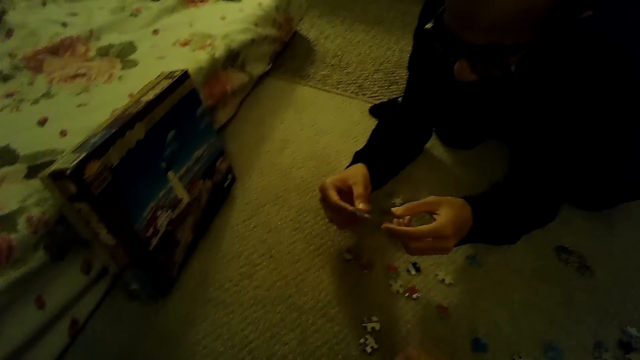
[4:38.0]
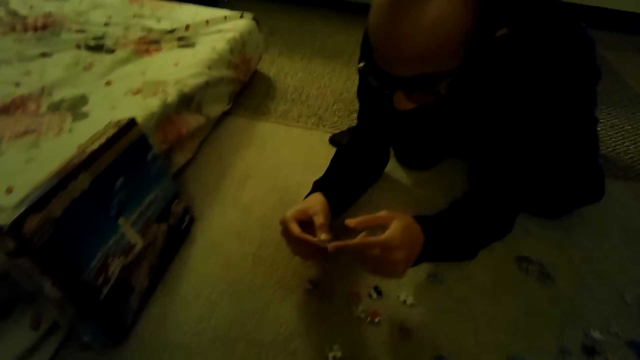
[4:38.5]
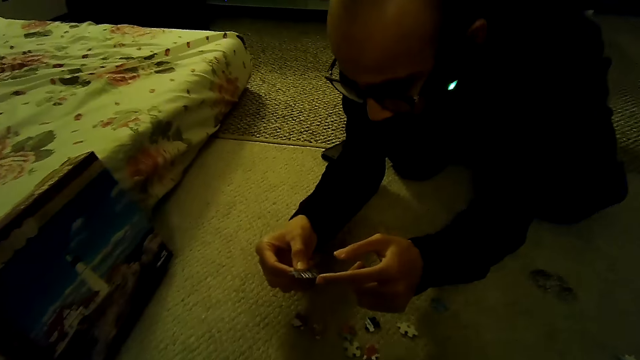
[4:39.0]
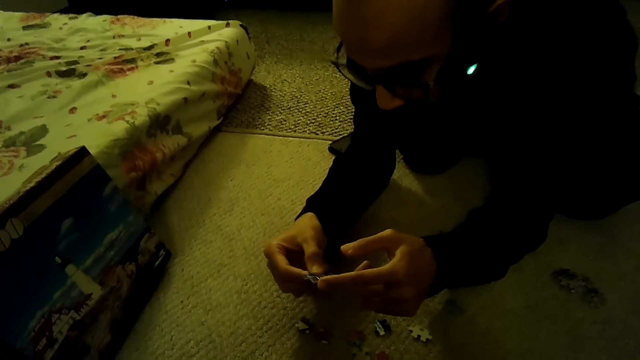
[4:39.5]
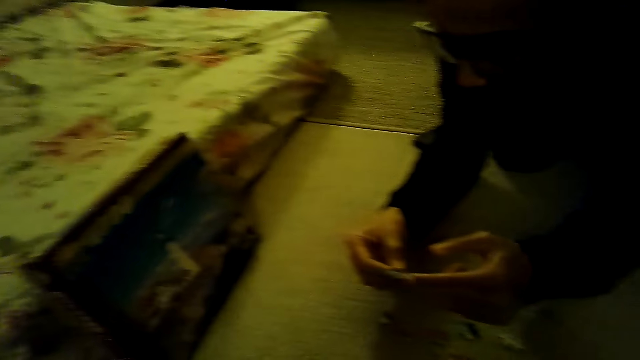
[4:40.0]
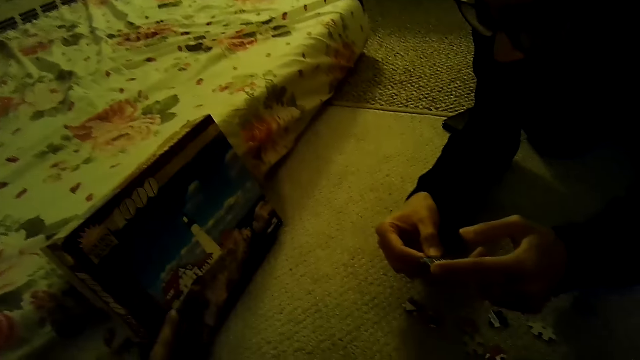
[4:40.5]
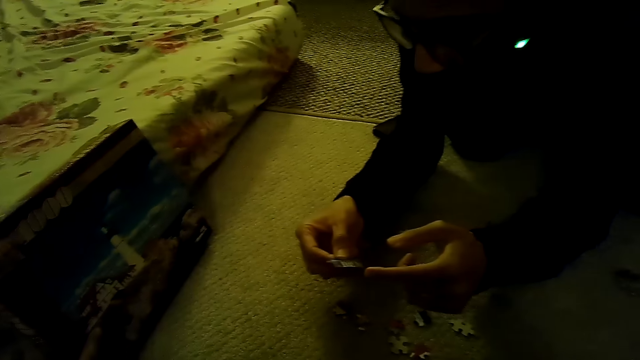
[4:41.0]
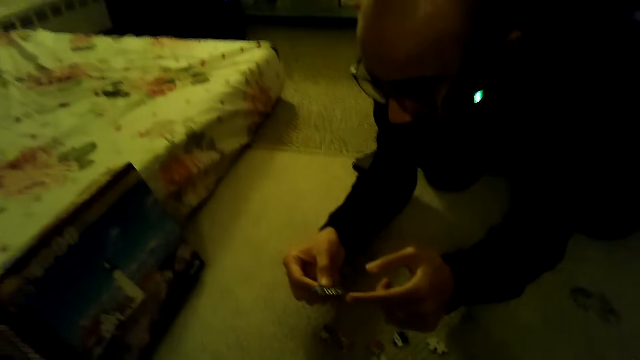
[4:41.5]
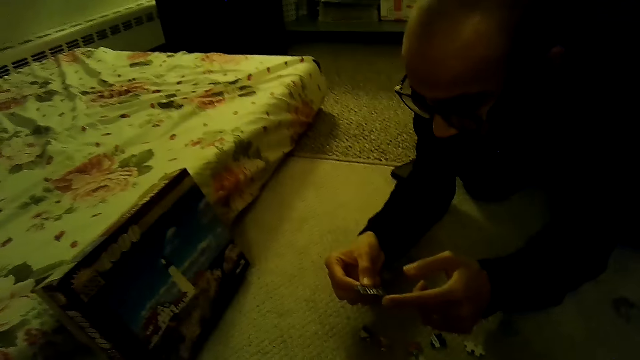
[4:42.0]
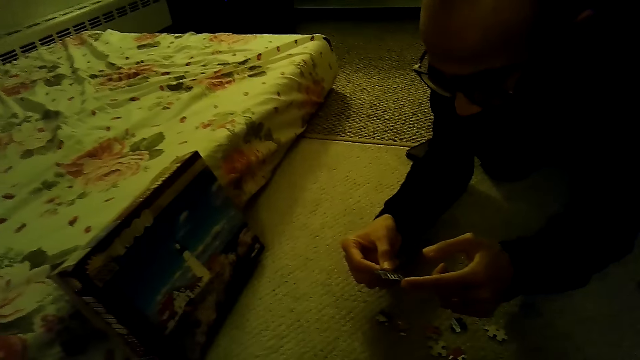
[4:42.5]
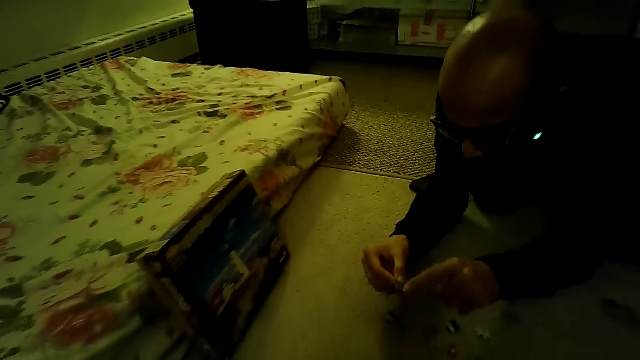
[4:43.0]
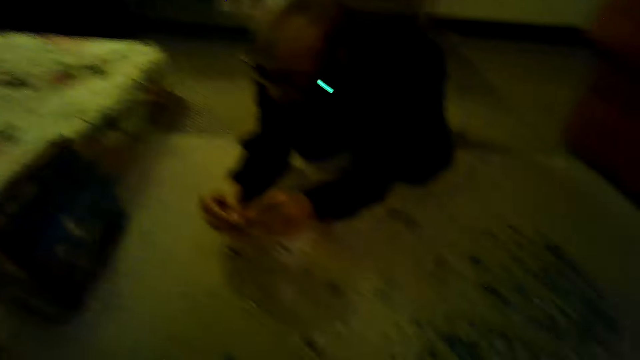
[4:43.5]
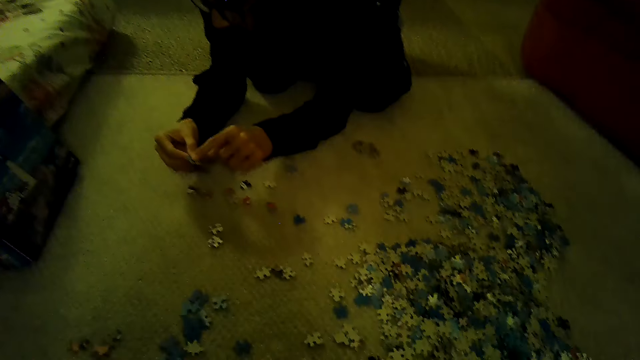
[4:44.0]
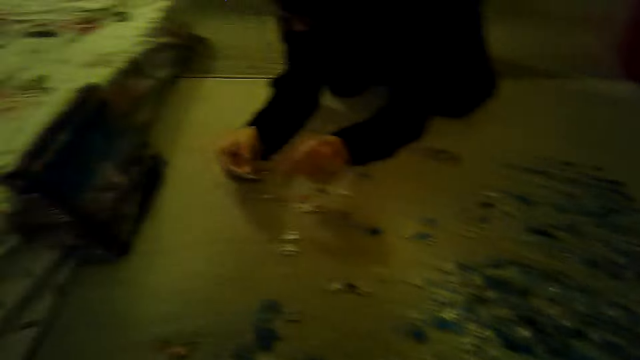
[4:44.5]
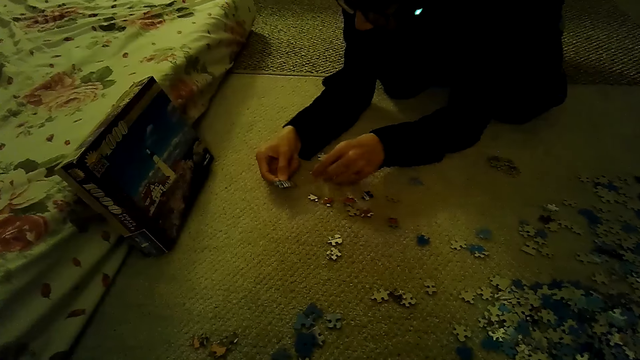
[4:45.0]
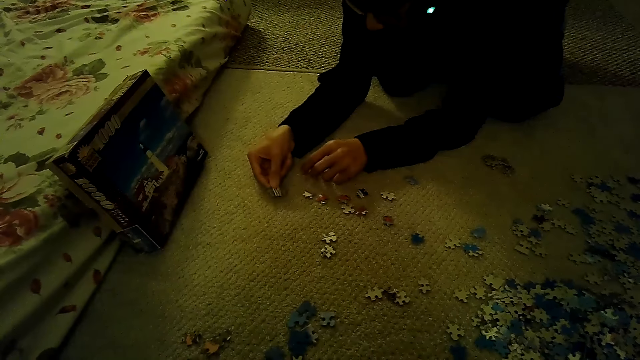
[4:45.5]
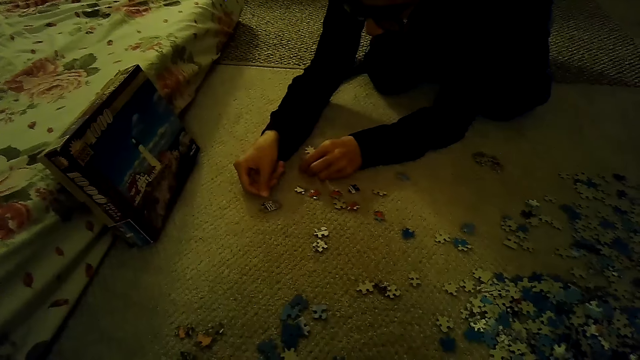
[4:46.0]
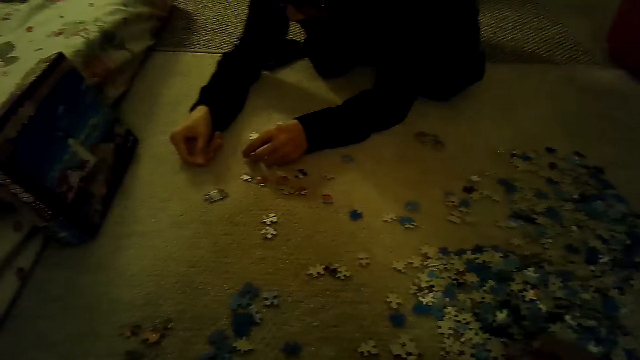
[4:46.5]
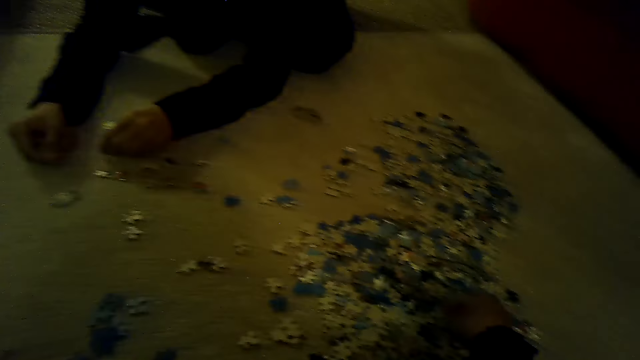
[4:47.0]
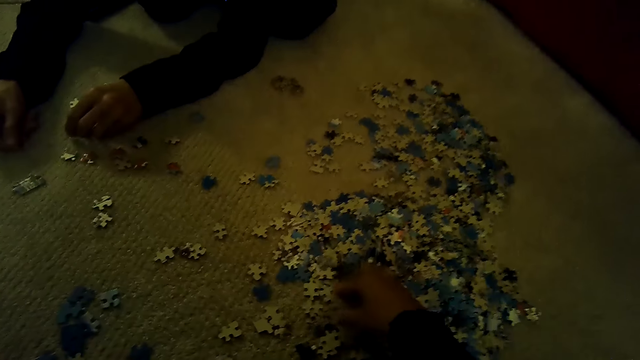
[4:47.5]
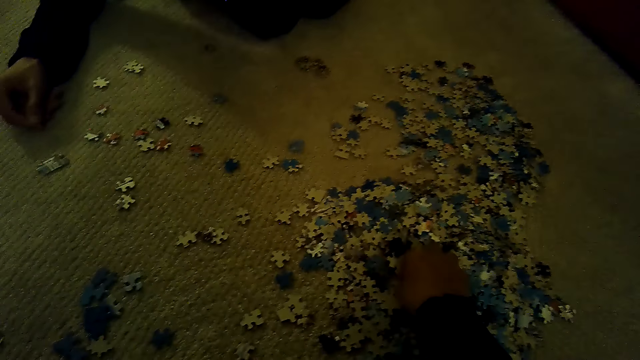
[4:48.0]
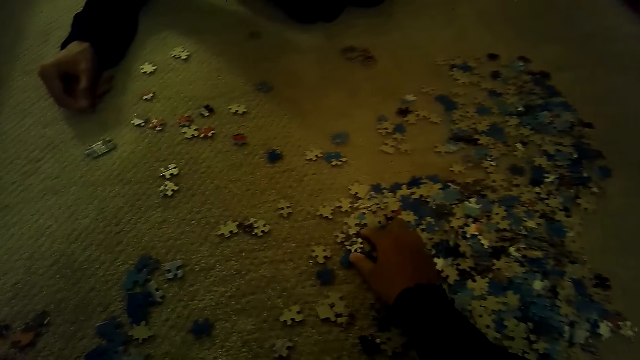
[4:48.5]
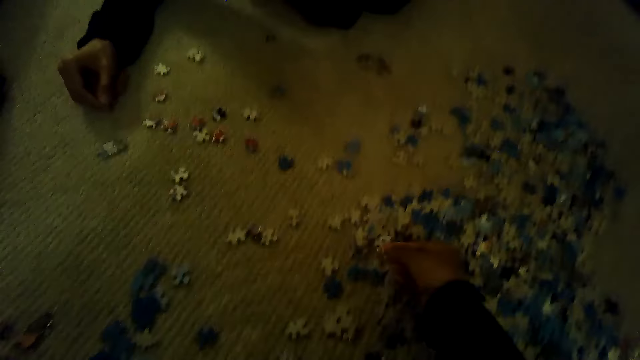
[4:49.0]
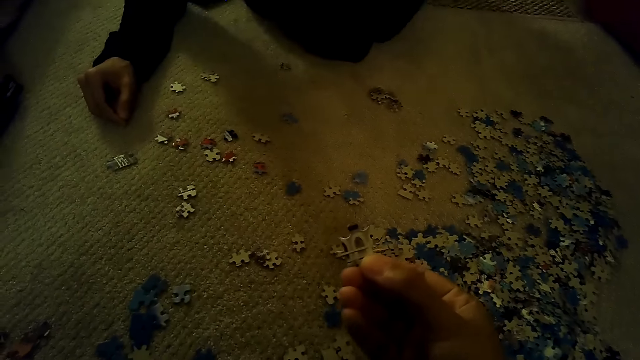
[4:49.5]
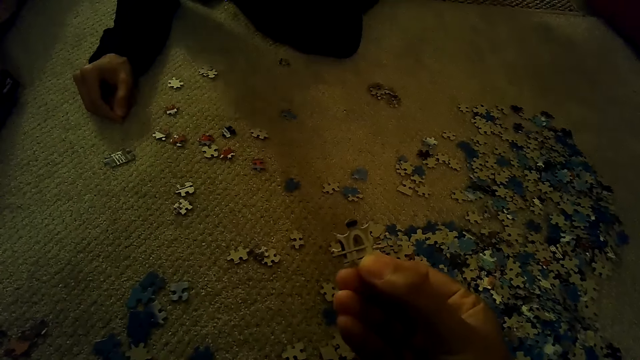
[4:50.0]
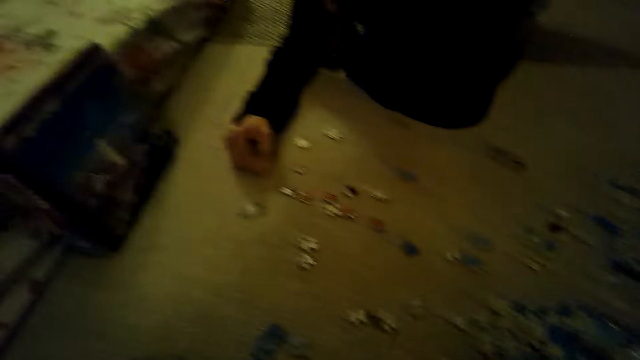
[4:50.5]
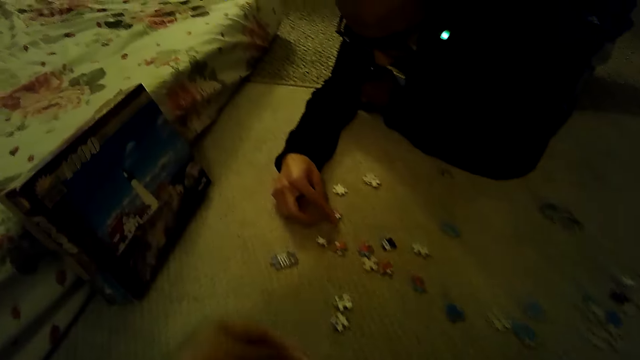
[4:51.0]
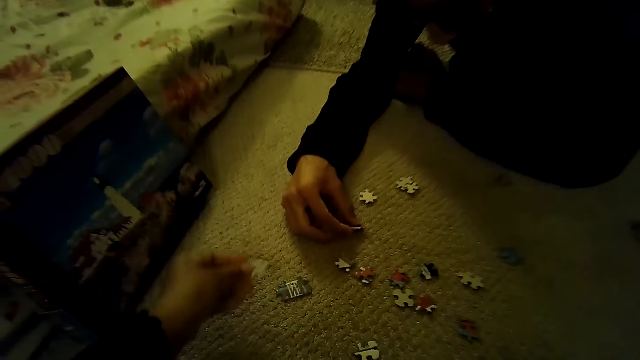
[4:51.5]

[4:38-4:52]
A man touches the piece of the jigsaw puzzle. The camera wearer stares at the box. They stare at the man. They look around. They stare at the pieces of the jigsaw puzzle. They stare at the box. They stare at the box again. The man sorts the pieces of the jigsaw puzzle. The camera wearer sorts the pieces of the jigsaw puzzle. They play the jigsaw puzzle.

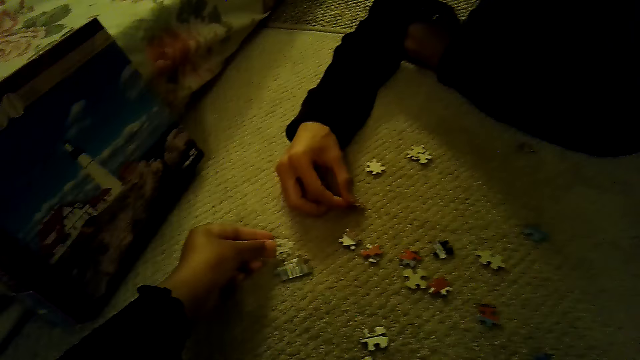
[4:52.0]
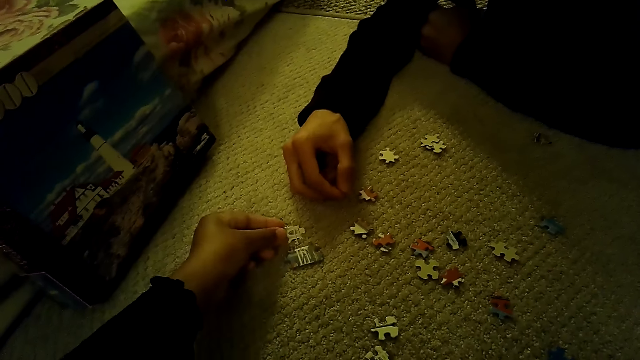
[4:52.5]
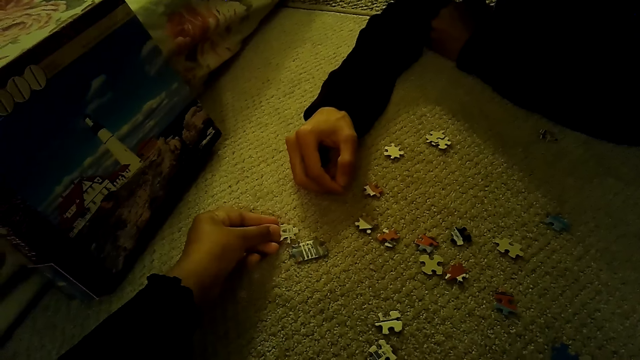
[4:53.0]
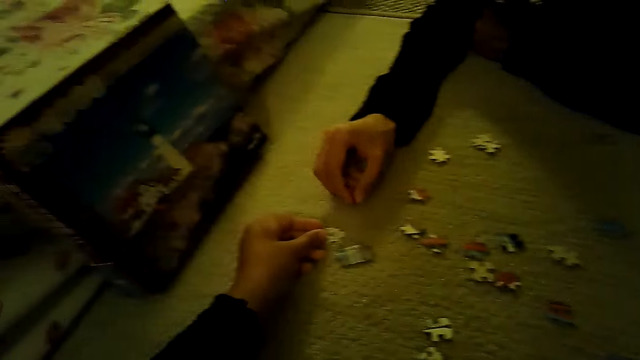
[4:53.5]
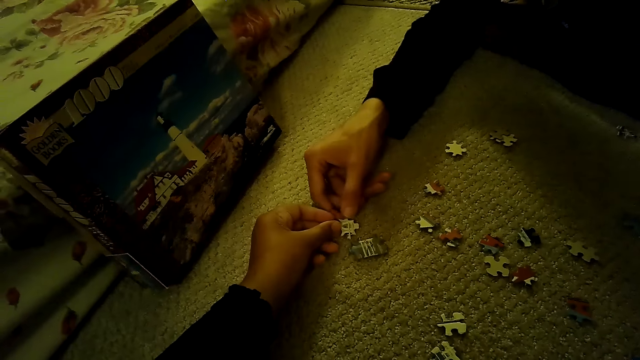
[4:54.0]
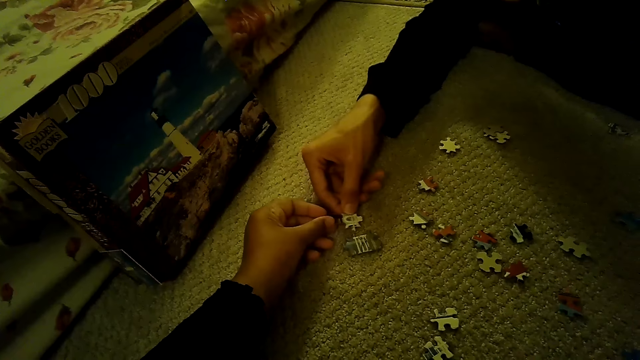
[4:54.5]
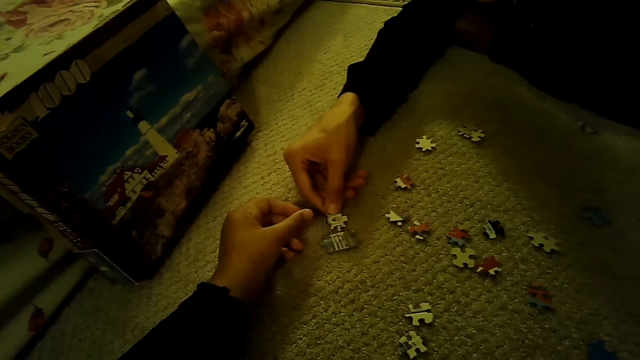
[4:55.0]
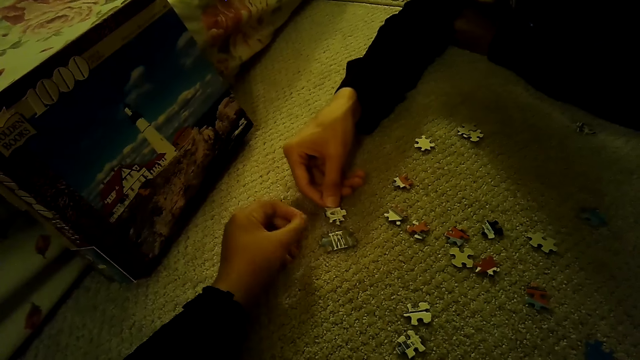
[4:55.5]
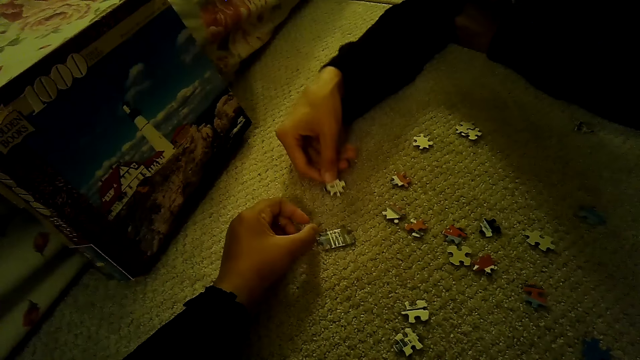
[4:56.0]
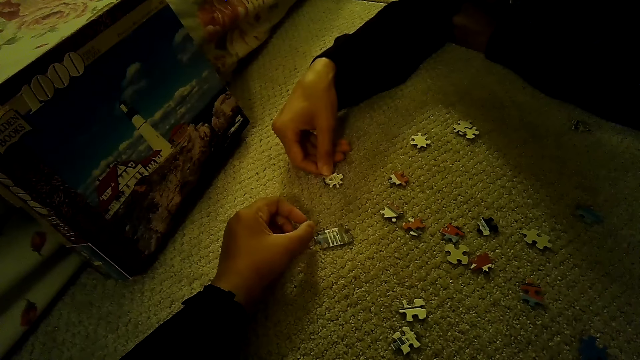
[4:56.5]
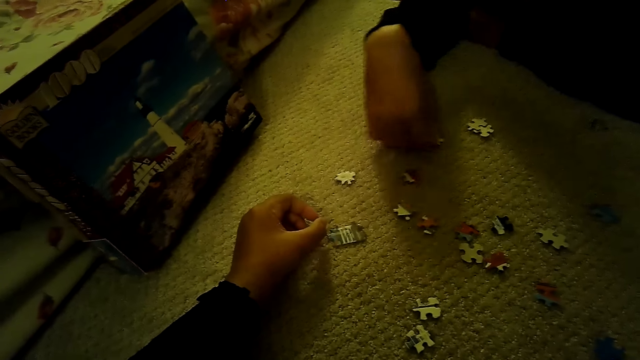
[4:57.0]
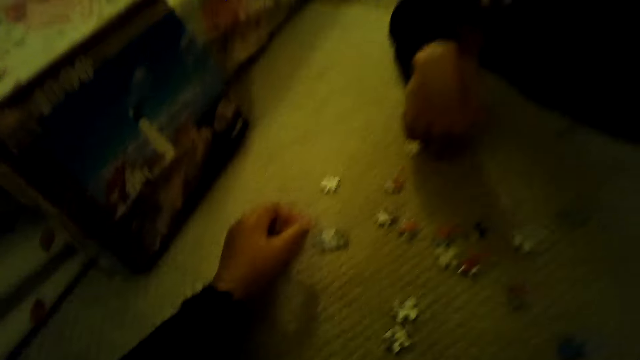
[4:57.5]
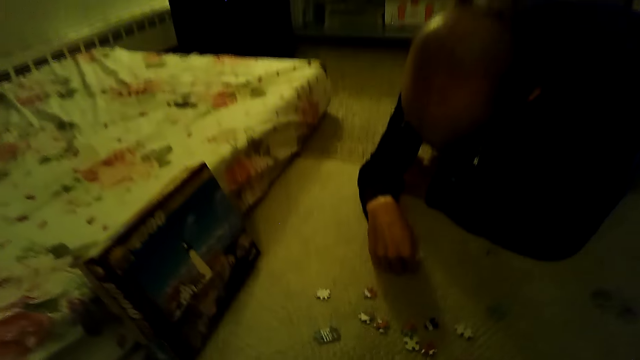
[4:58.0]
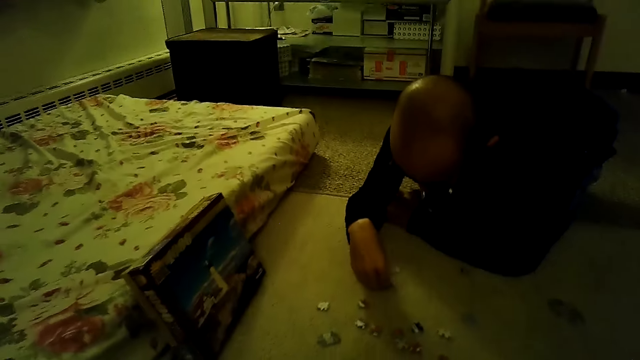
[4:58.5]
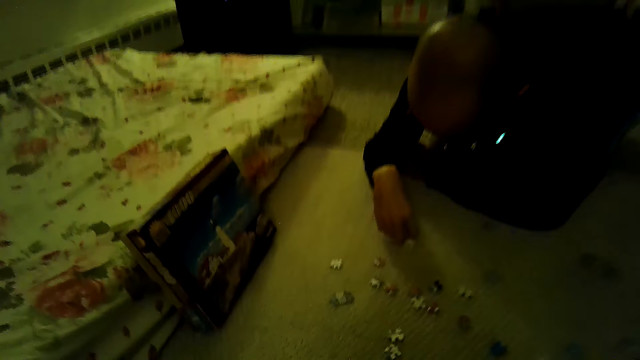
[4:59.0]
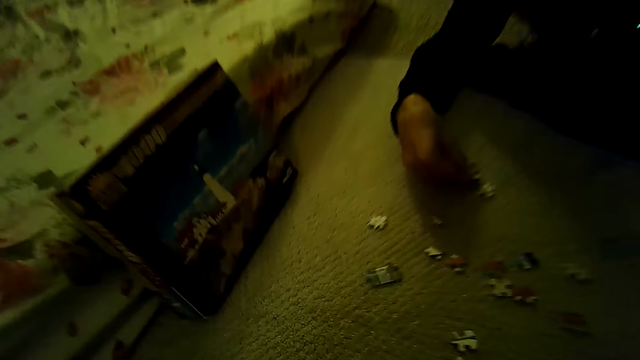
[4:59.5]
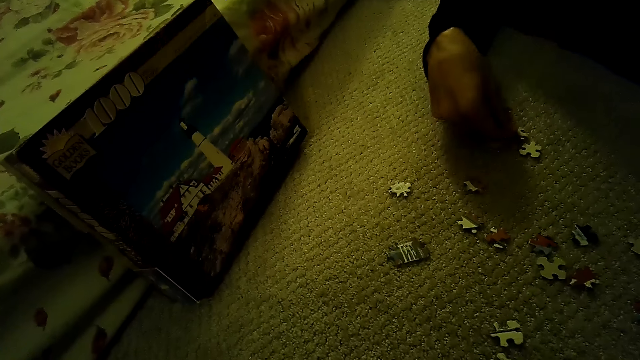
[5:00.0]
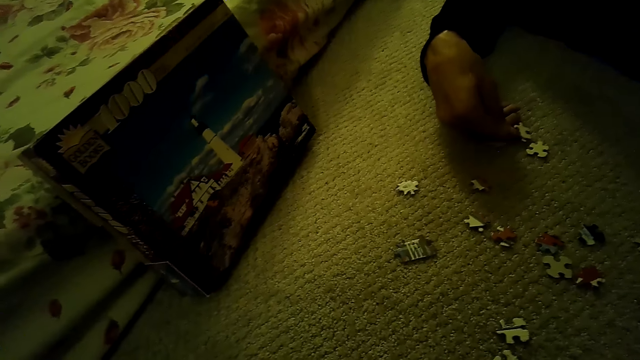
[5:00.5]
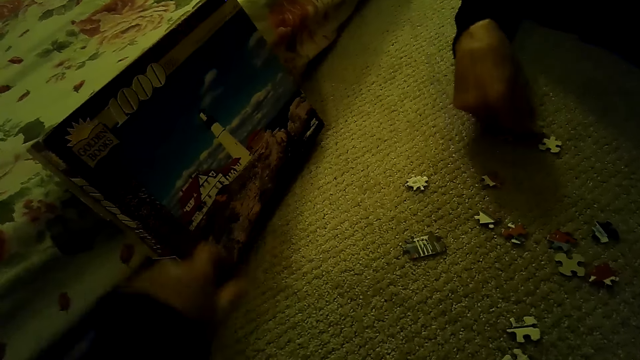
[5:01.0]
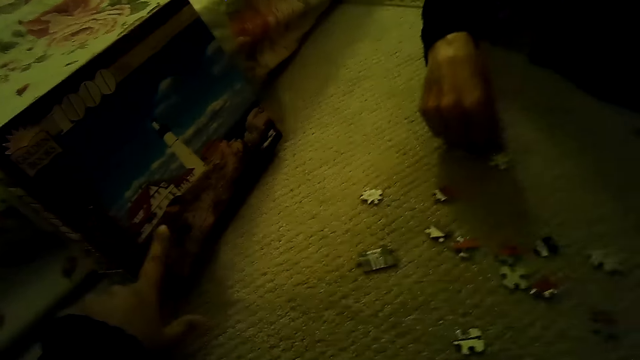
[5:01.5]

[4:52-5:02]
A man takes the jigsaw puzzle with the right hand. The camera wearer picks up a jigsaw puzzle piece. The man drops the piece of the jigsaw on the floor, sorts the pieces of the jigsaw puzzle and plays the jigsaw puzzle. The camera wearer stares at the box.
